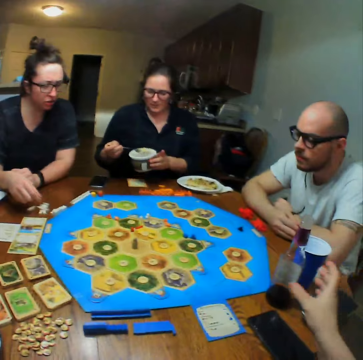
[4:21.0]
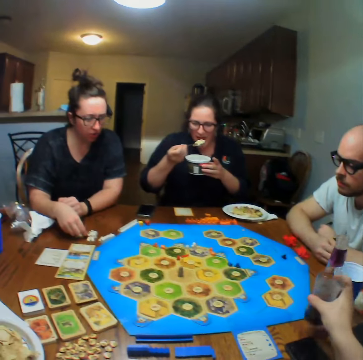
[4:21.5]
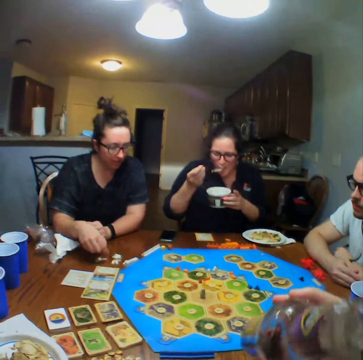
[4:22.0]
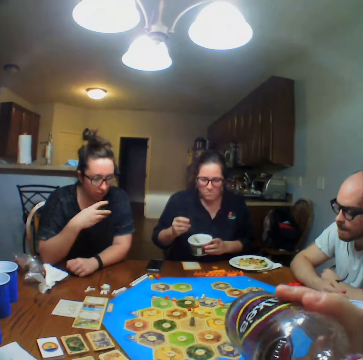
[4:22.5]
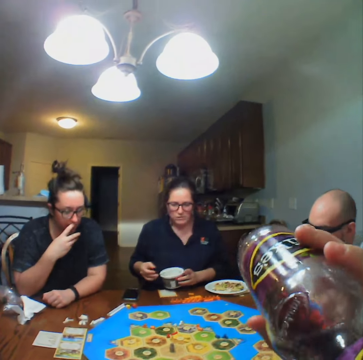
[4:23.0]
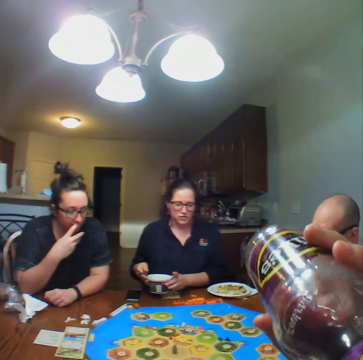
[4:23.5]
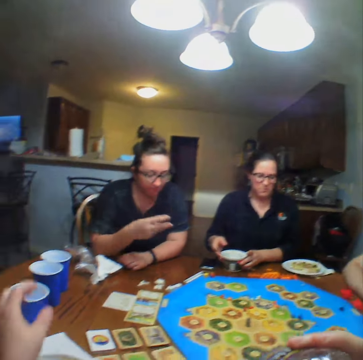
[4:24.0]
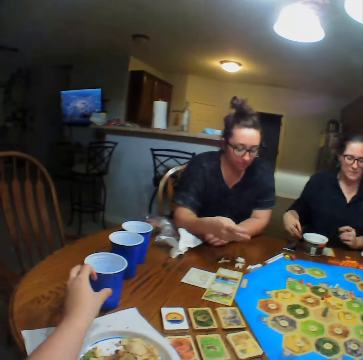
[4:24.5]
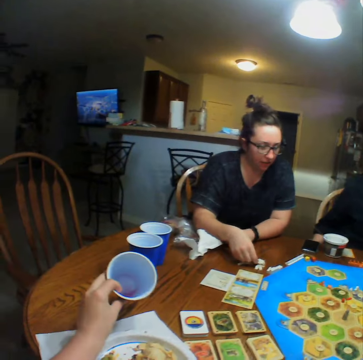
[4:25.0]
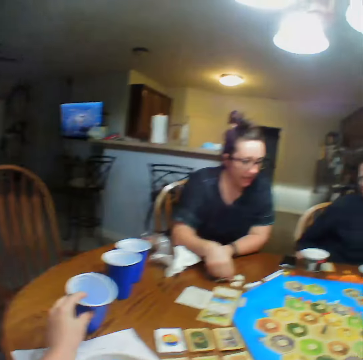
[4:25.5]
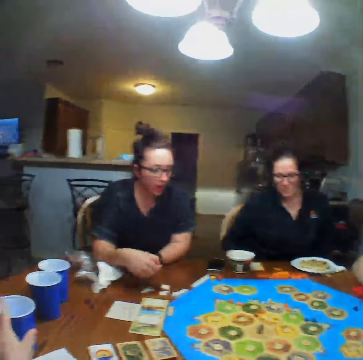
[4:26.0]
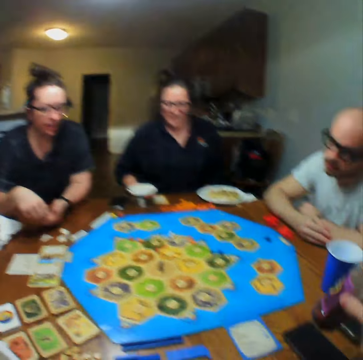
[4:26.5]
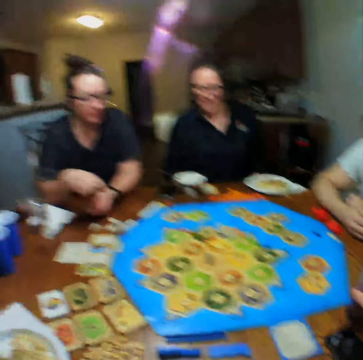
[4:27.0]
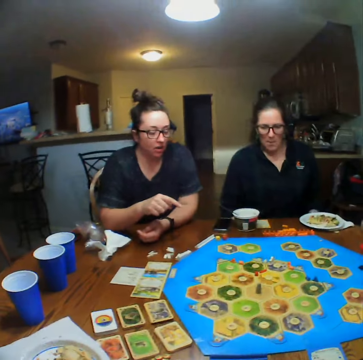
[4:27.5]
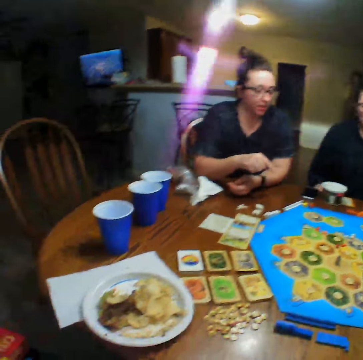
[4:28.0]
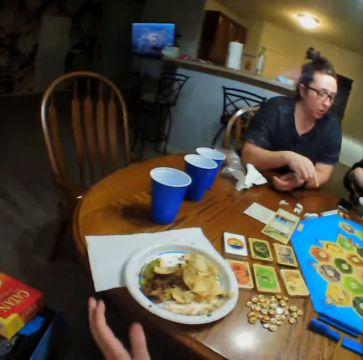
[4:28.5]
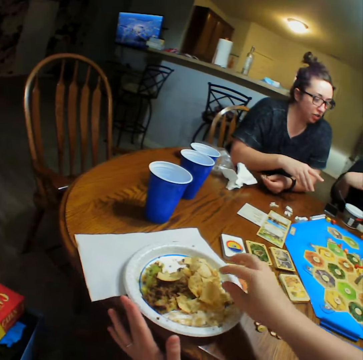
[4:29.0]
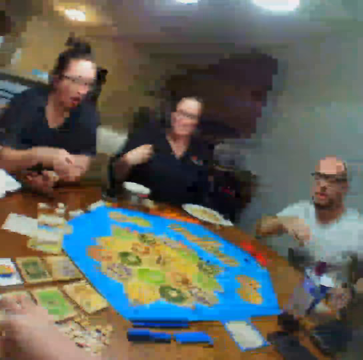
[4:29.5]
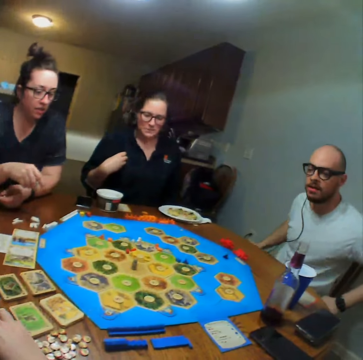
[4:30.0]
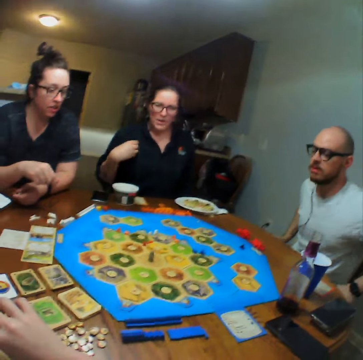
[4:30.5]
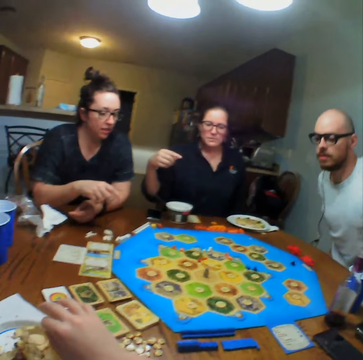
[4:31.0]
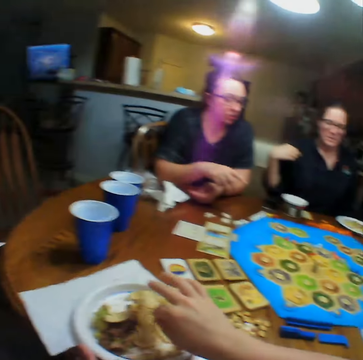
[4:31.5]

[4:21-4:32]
A woman eats food. The camera wearer picks up a bottle of lemonade and drinks the lemonade. They talk. They place the bottle of lemonade on the table. They eat. They look at a man.

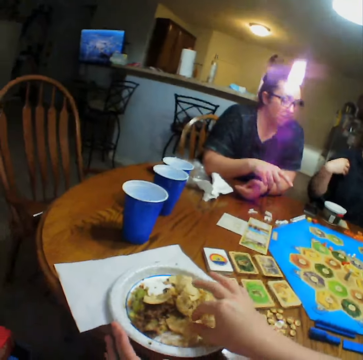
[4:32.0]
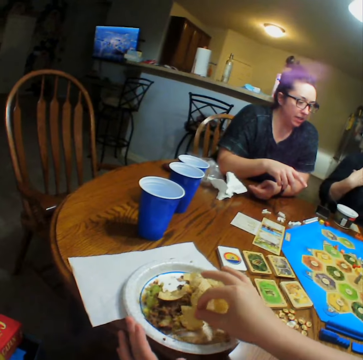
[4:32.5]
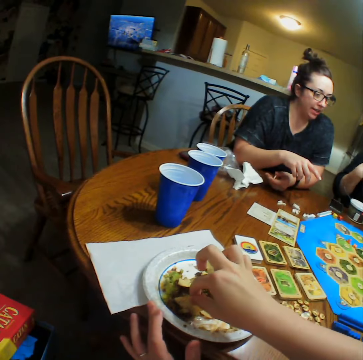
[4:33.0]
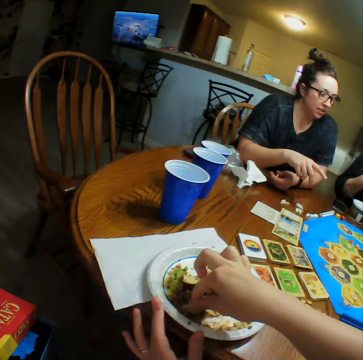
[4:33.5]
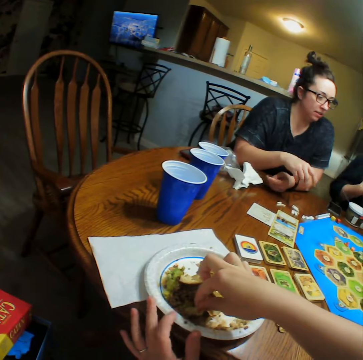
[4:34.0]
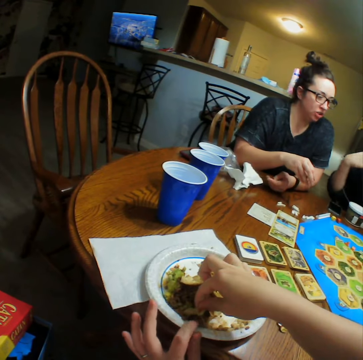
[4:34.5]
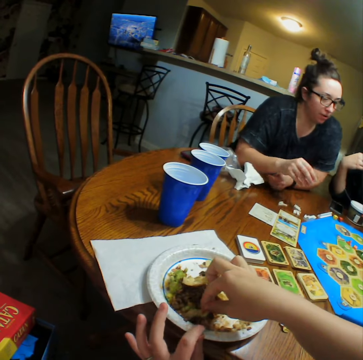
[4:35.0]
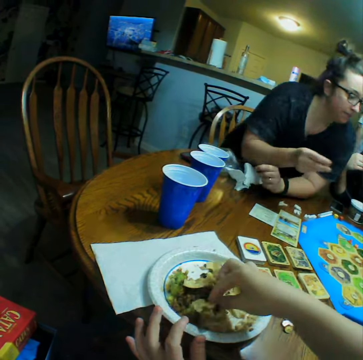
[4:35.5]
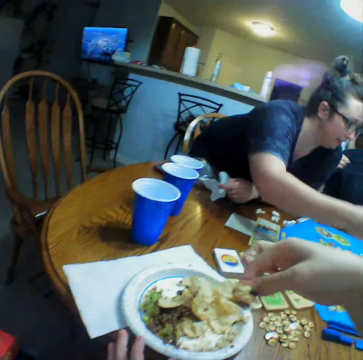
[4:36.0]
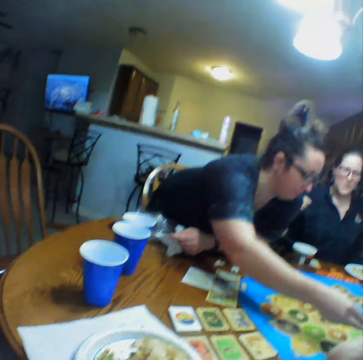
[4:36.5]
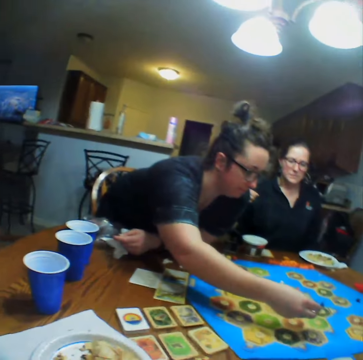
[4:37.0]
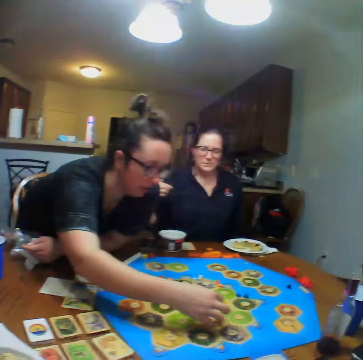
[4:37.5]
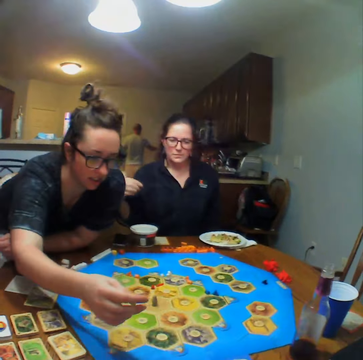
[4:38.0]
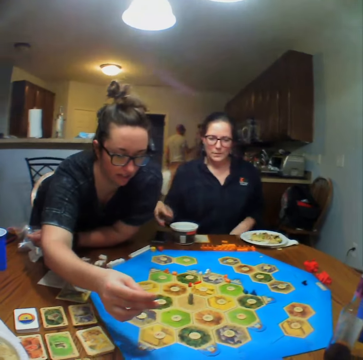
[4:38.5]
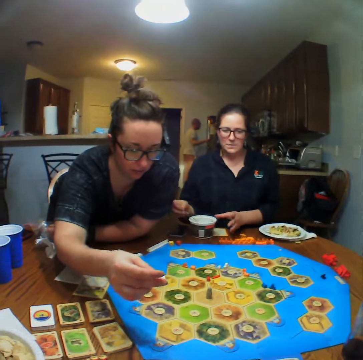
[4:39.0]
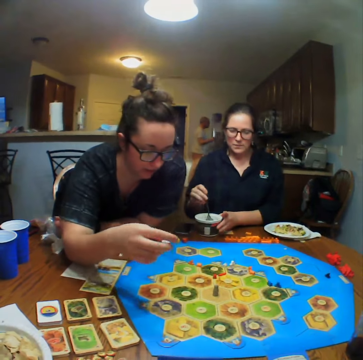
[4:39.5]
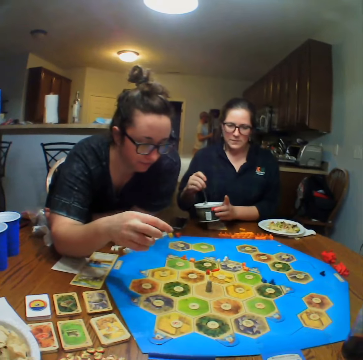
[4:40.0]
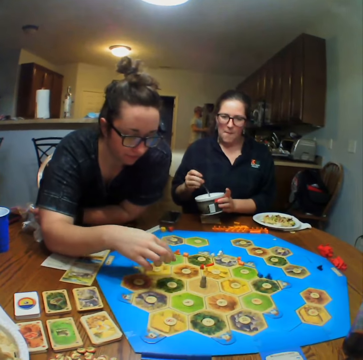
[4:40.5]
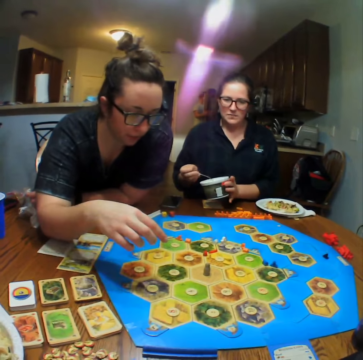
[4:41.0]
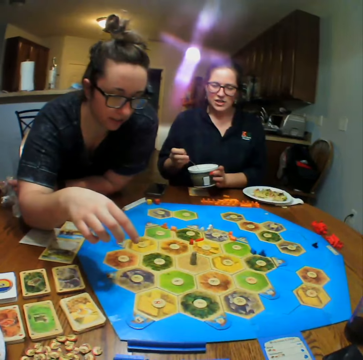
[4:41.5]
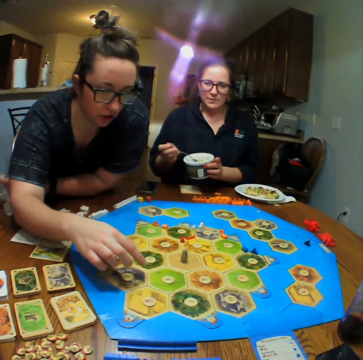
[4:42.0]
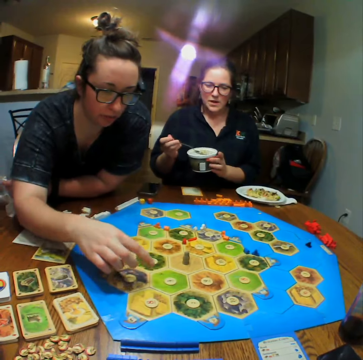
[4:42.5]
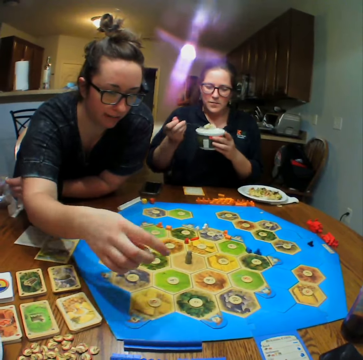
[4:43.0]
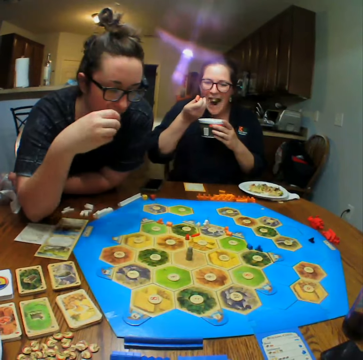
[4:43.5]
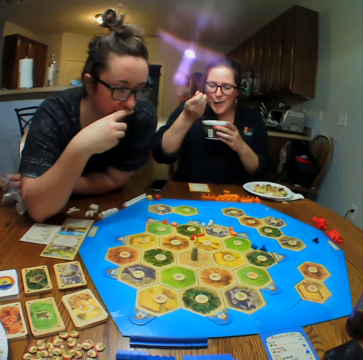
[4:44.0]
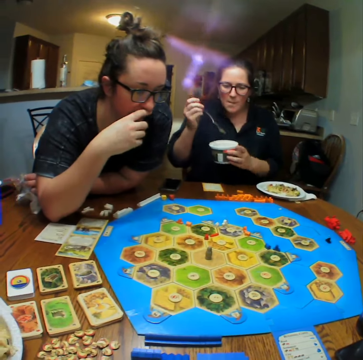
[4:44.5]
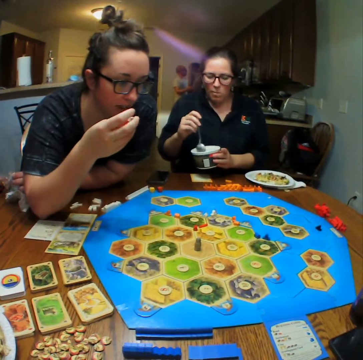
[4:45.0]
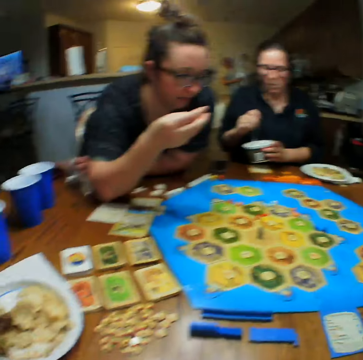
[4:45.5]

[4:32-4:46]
The camera wearer takes food from the plate. They eat. They eat the food. A lady plays. A woman scoops food from the tin and eats the food.

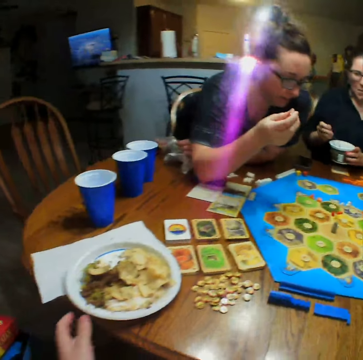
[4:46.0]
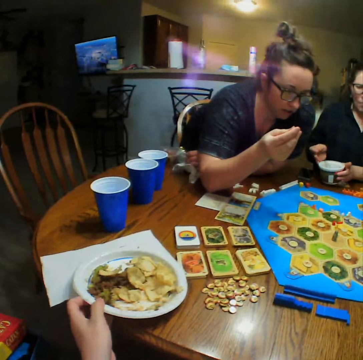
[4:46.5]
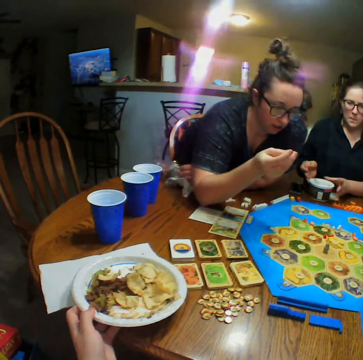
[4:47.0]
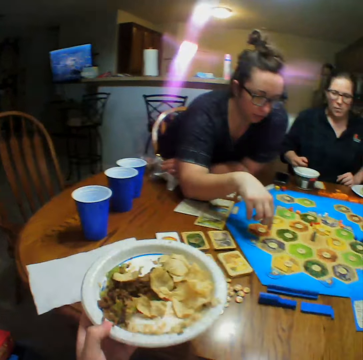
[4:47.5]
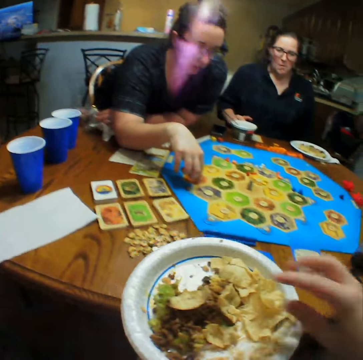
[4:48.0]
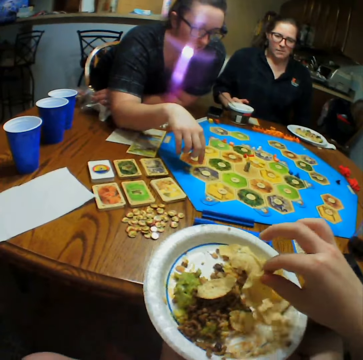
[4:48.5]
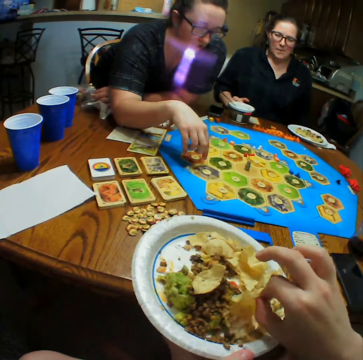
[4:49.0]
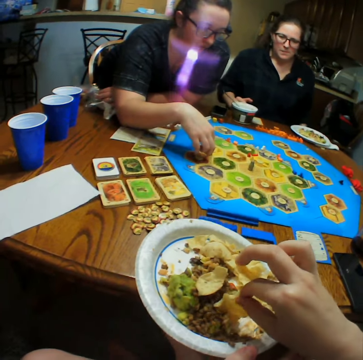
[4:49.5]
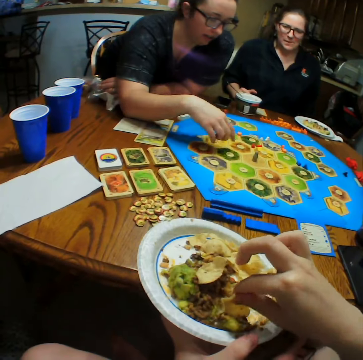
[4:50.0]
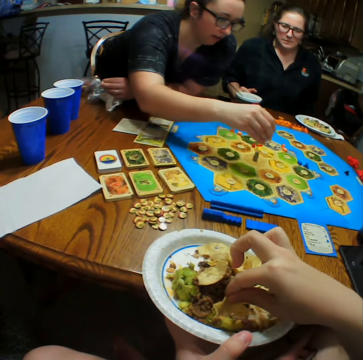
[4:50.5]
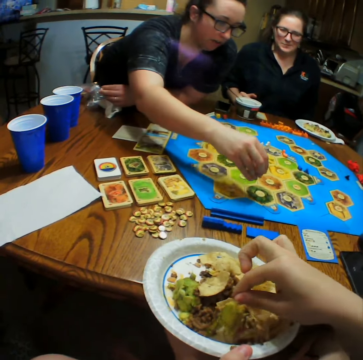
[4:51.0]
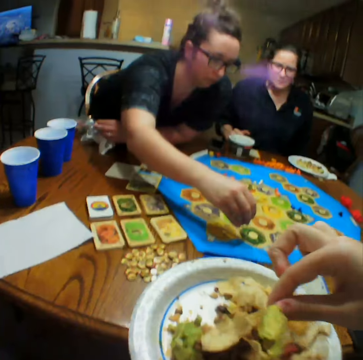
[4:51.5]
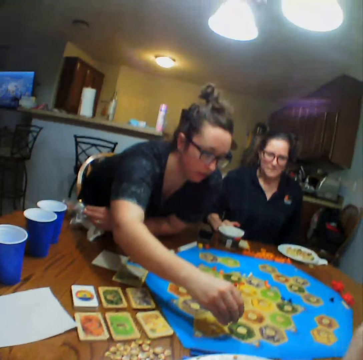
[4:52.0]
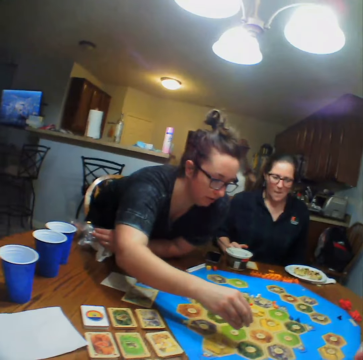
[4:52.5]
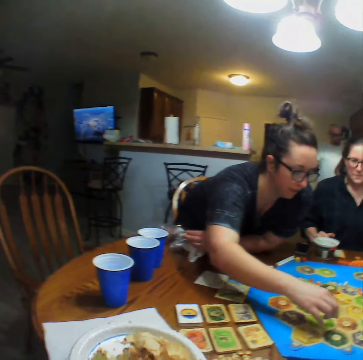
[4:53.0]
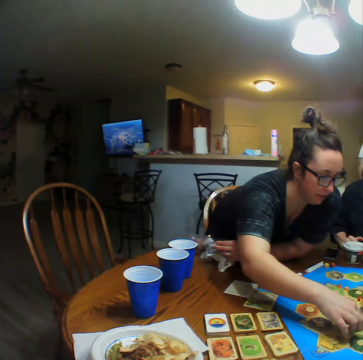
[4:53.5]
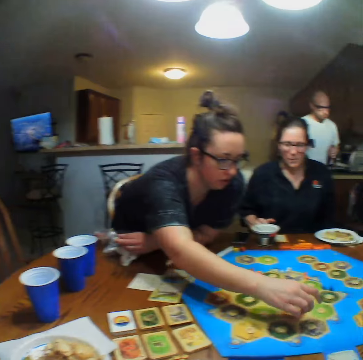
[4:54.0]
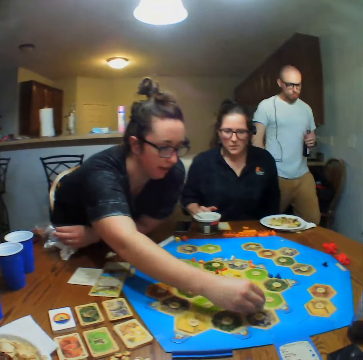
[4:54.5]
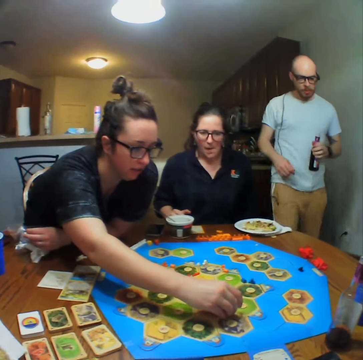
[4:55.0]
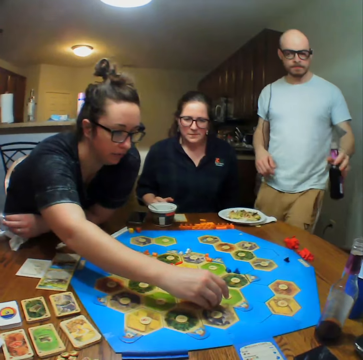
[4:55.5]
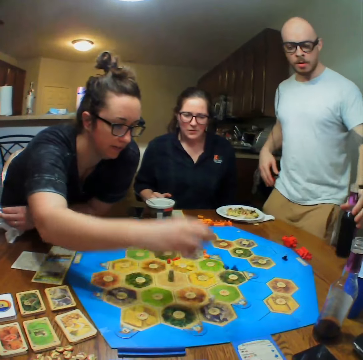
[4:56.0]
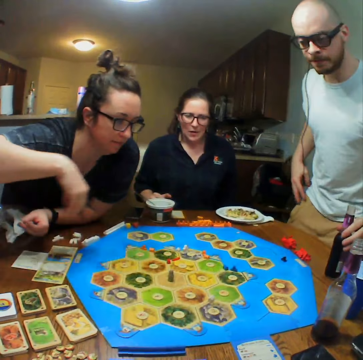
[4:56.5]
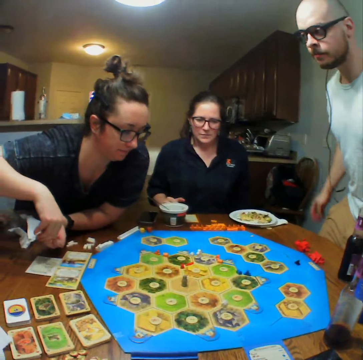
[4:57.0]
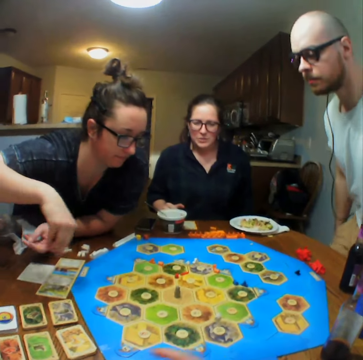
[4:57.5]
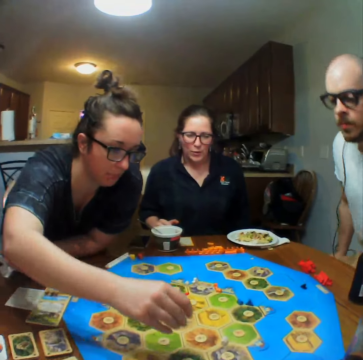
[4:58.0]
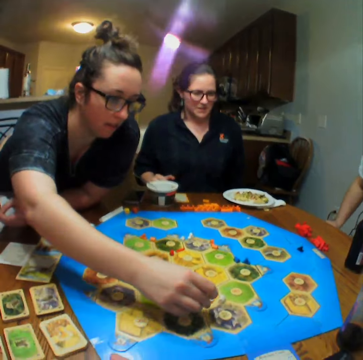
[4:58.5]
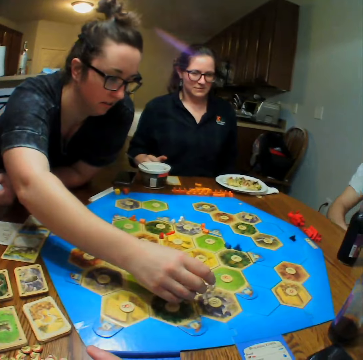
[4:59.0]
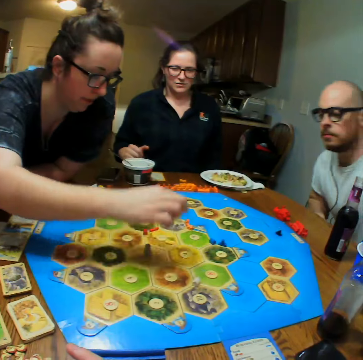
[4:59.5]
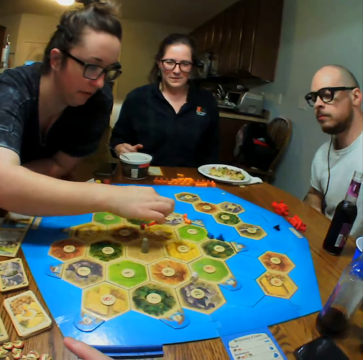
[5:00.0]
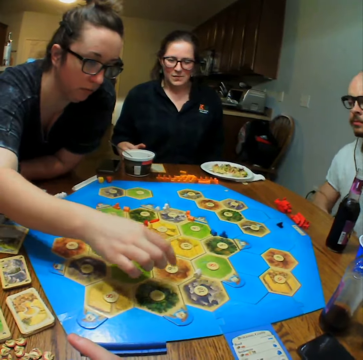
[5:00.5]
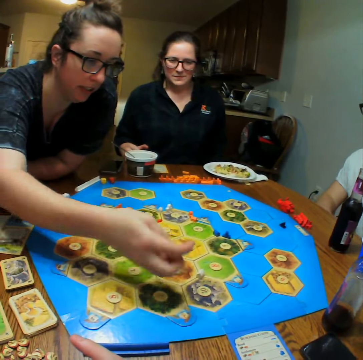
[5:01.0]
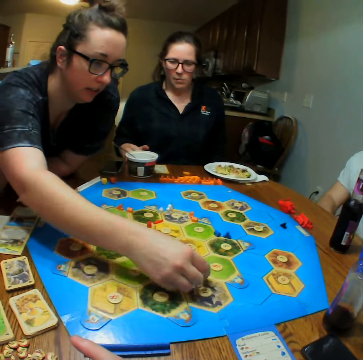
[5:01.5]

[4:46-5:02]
The camera wearer eats. A woman places the tin on the table. The camera wearer picks up the plate of food from the table. They take the food from the plate. They eat the food. A lady talks. A man walks. Another woman places a block on the table. The man sits and places a bottle of lemonade on the table. The lady plays. The other woman places the block on the table and picks the block from the table.
